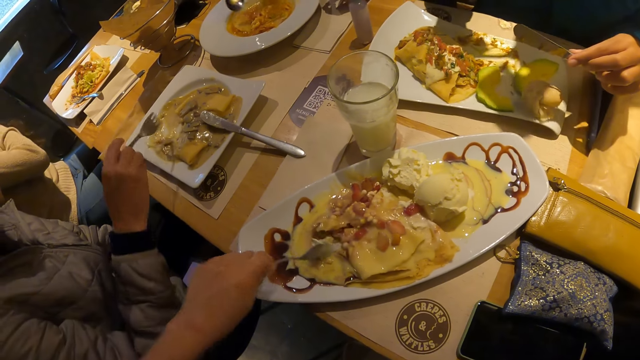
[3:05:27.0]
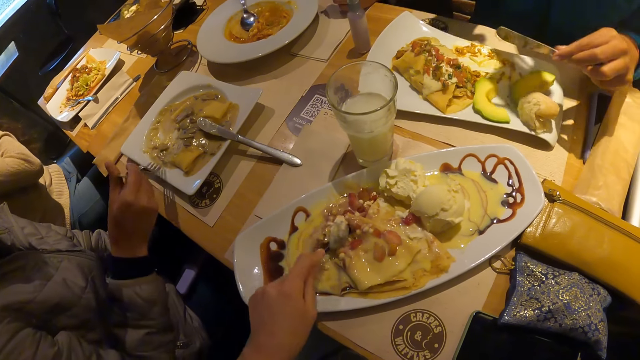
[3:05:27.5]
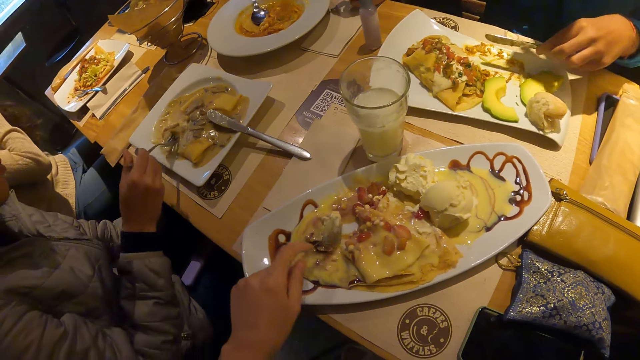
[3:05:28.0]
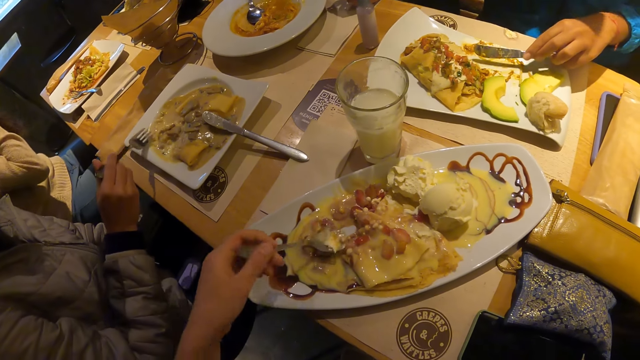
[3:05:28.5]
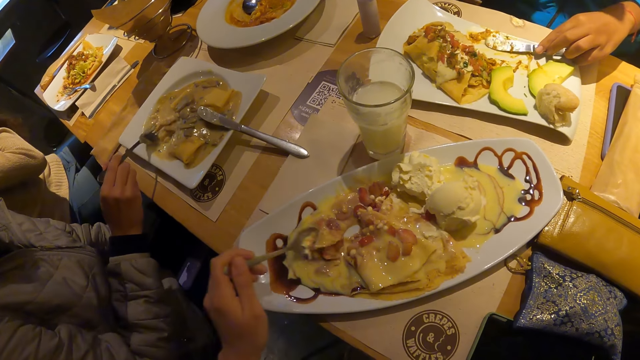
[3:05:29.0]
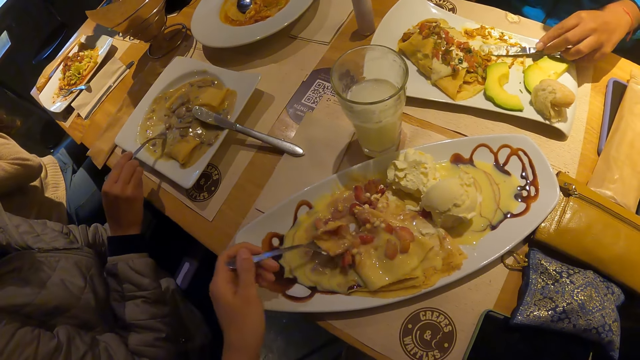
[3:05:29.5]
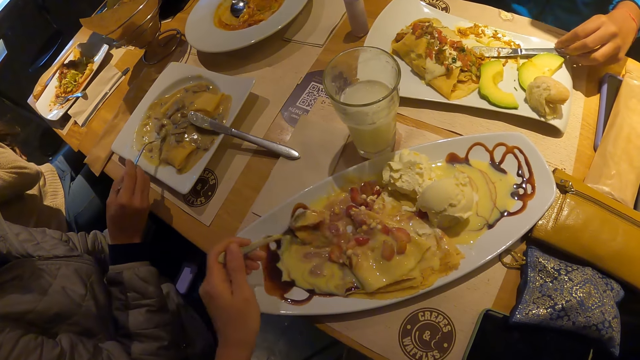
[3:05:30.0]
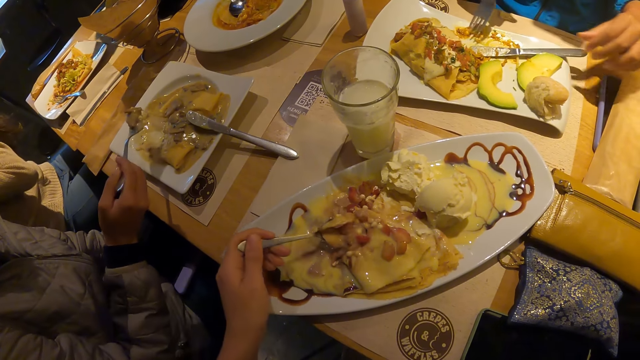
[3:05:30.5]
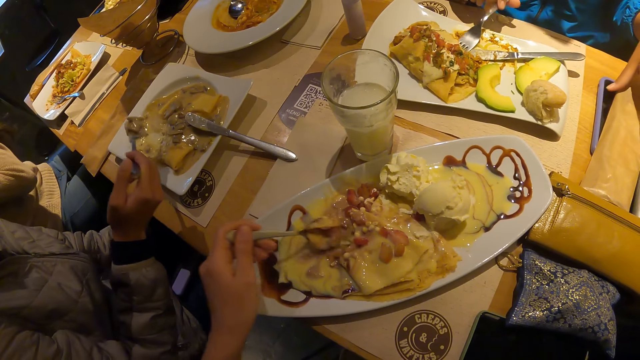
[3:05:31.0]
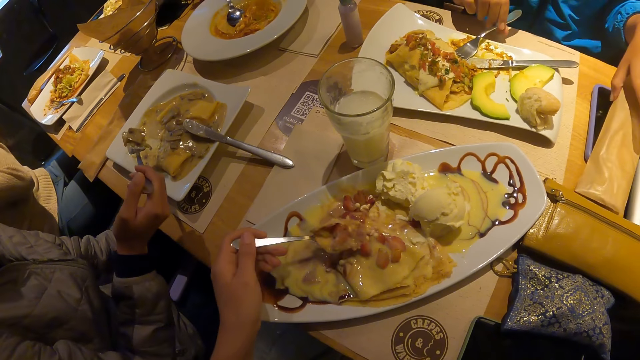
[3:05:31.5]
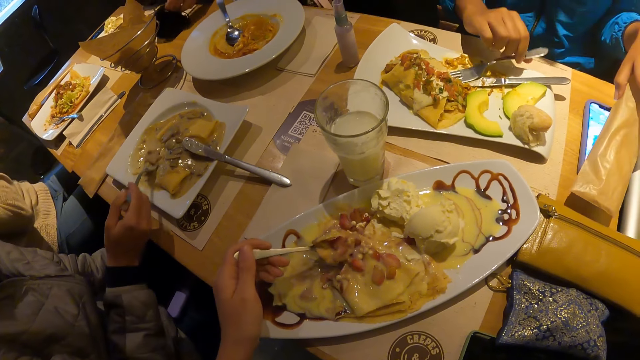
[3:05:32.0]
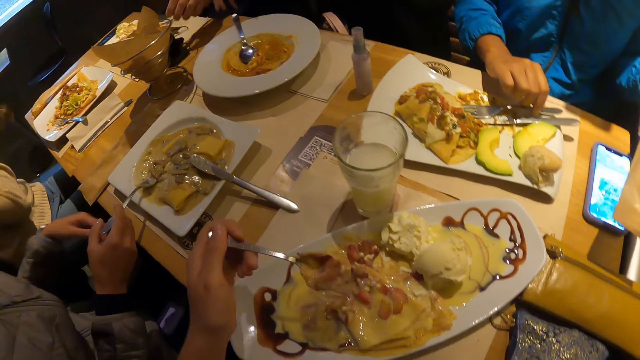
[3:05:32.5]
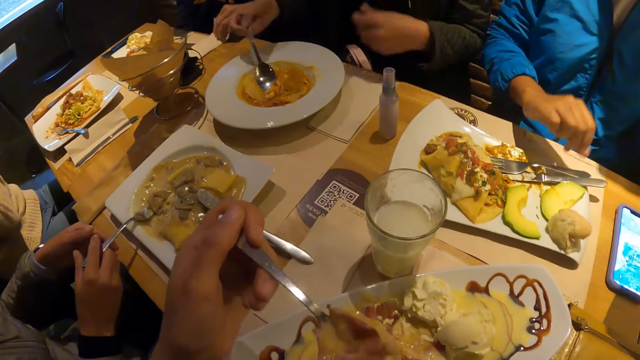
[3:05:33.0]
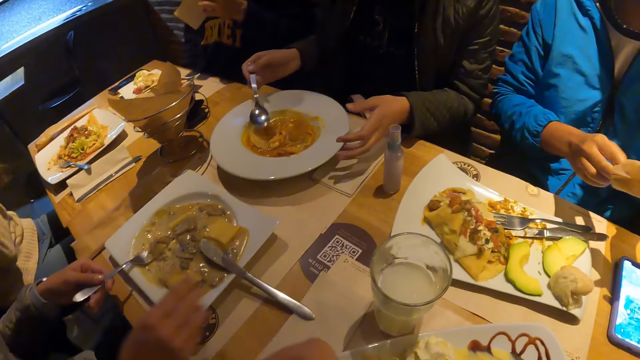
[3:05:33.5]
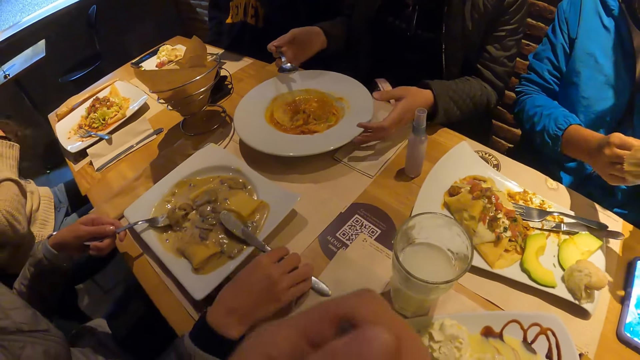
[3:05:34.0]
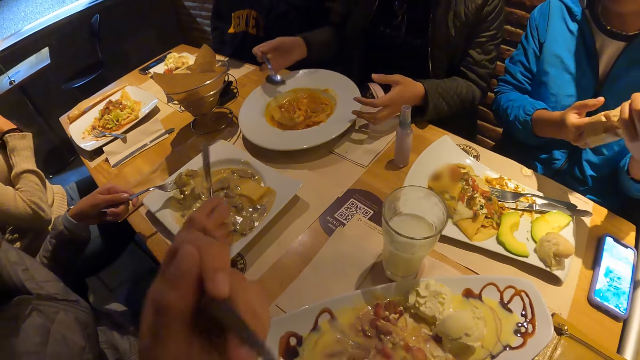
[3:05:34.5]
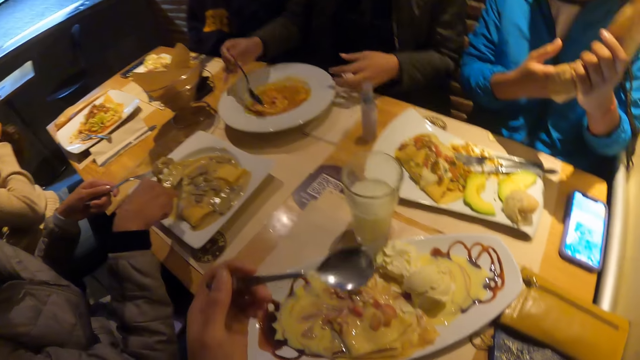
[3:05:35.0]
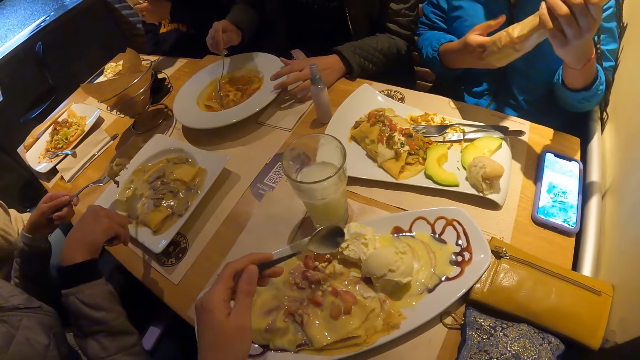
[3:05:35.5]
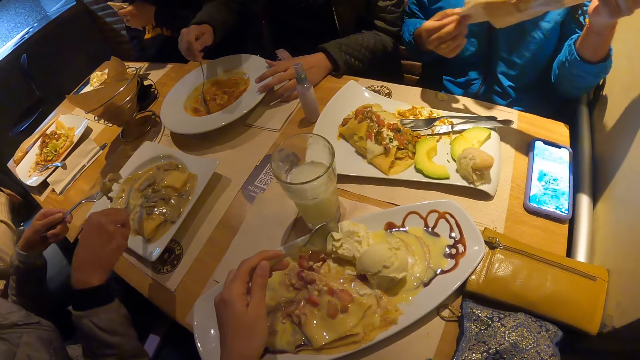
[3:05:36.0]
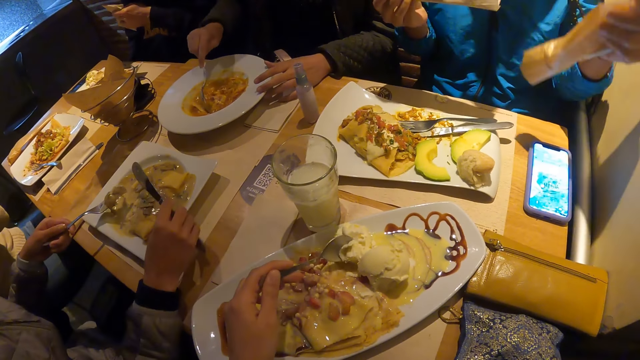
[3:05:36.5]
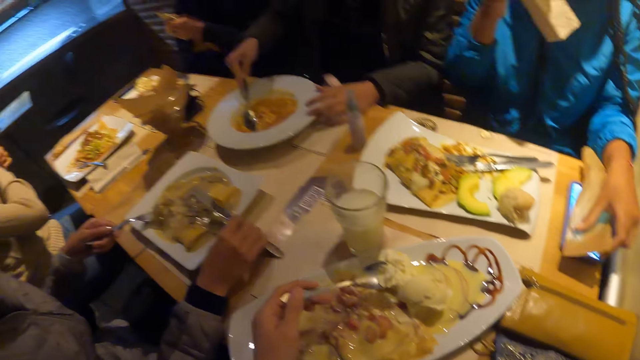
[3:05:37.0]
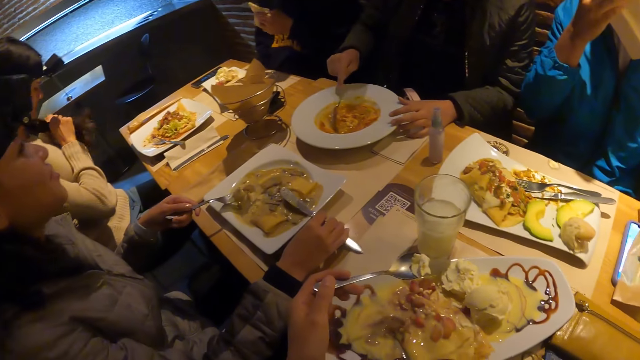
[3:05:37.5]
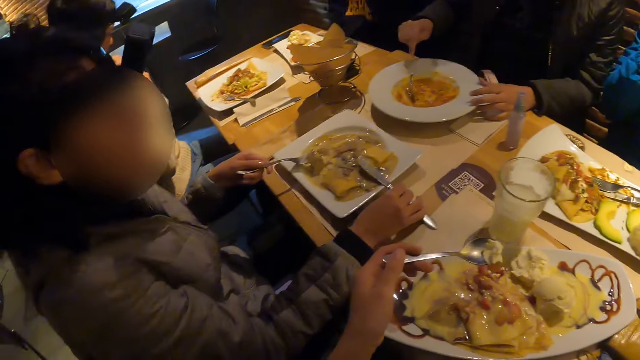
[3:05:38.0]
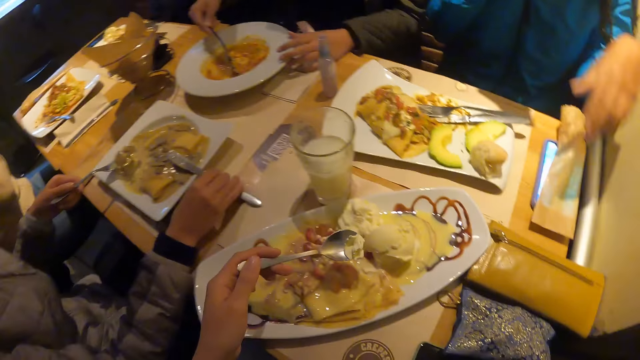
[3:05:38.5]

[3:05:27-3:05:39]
The woman drops the spoon in her right hand on the plate. The man takes the food from the plate with the fork in his right hand. Another woman drops the knife in her left hand on the plate. The camera wearer takes the food from the plate with a spoon in his left hand. The man lifts food to his mouth with the fork in his right hand. The other woman drops the fork in her right hand on the plate. She picks an envelope from the table with her left hand. The camera wearer lifts the food to his mouth with the spoon in his left hand. The first woman picks the spoon in her right hand on the plate. The camera wearer eats the food. The man passes the fork from his right hand to his left hand. He picks the knife from the plate with his right hand. The first woman picks the spoon in her right hand on the plate. The camera wearer takes the food from the plate with the spoon in his left hand. The other woman removes a napkin from the envelope with her right hand. She drops the envelope on the phone with her left hand. The man drops the knife on the plate with his right hand. The other woman cleans her mouth with the napkin in her right hand.

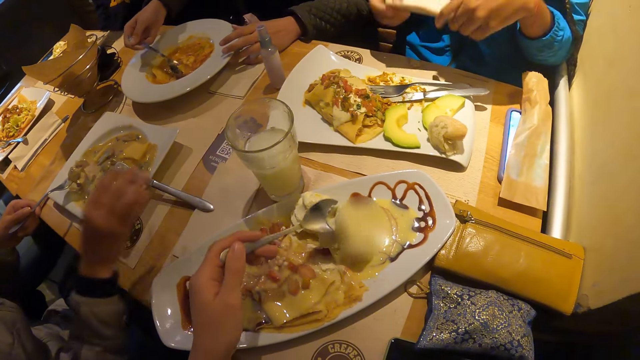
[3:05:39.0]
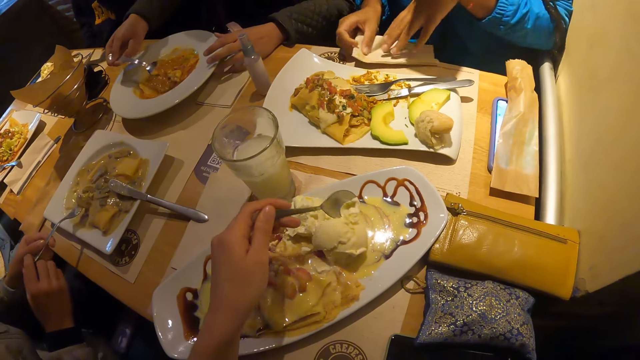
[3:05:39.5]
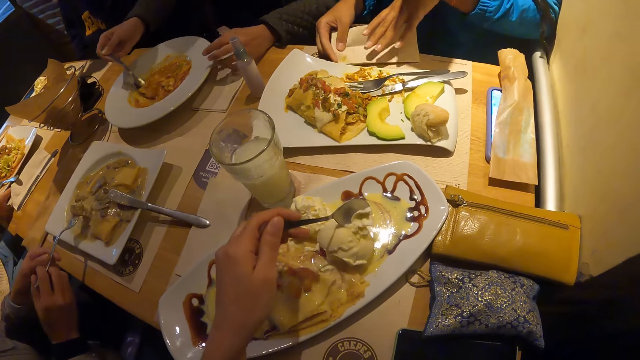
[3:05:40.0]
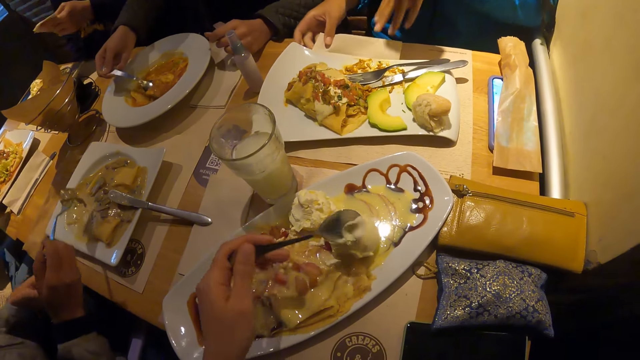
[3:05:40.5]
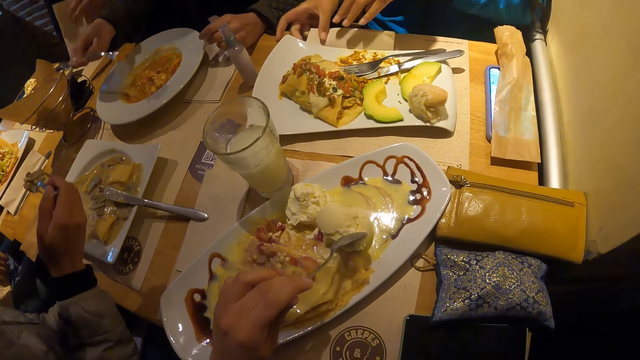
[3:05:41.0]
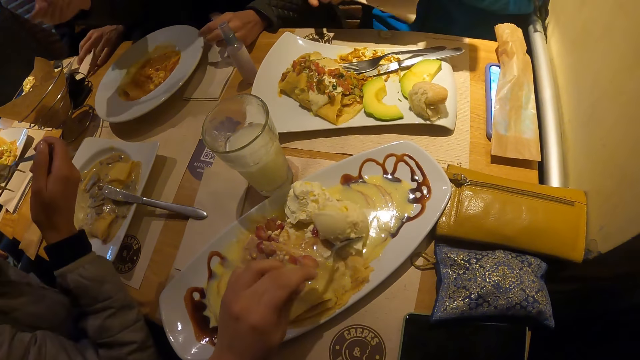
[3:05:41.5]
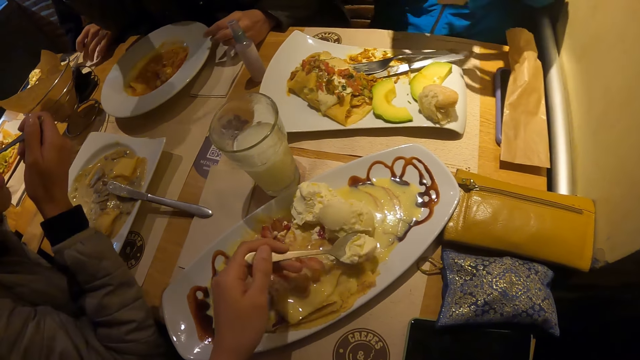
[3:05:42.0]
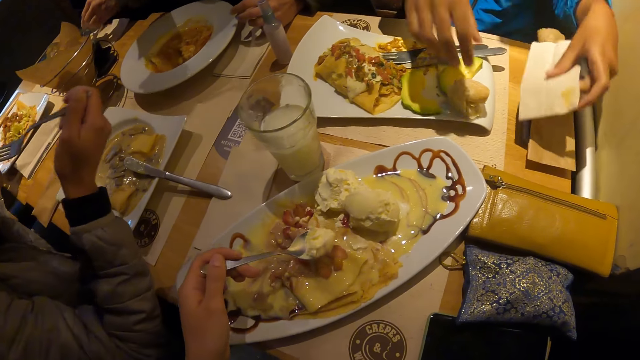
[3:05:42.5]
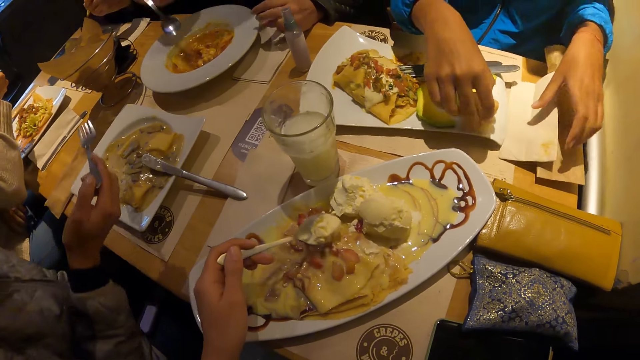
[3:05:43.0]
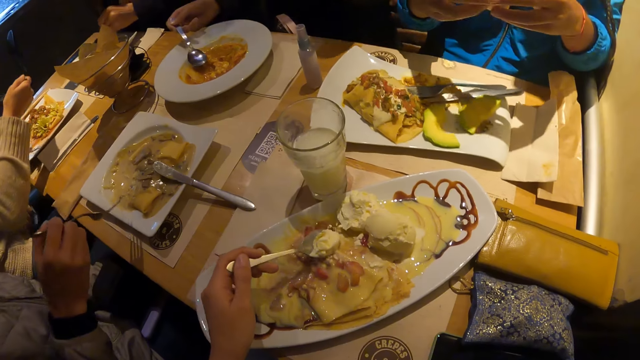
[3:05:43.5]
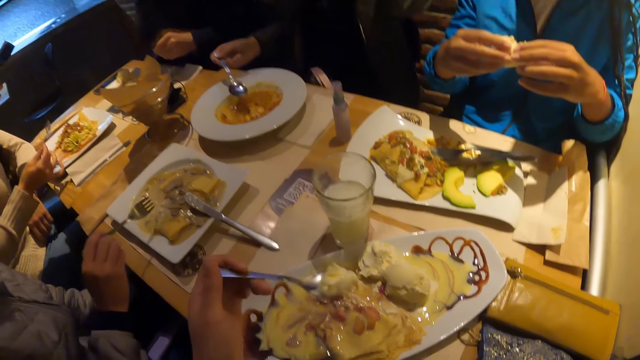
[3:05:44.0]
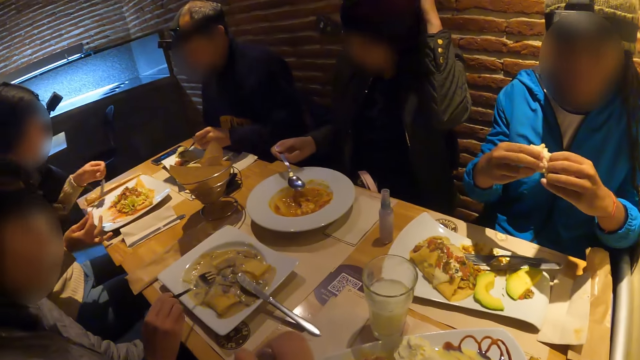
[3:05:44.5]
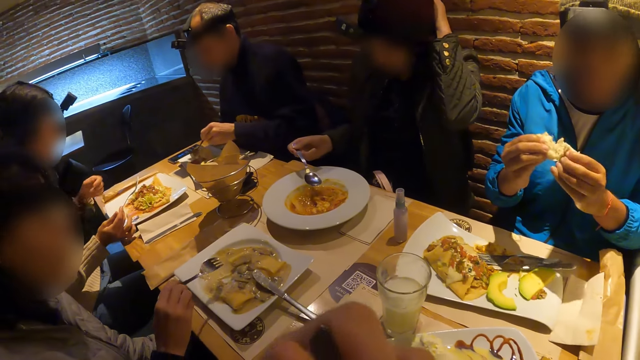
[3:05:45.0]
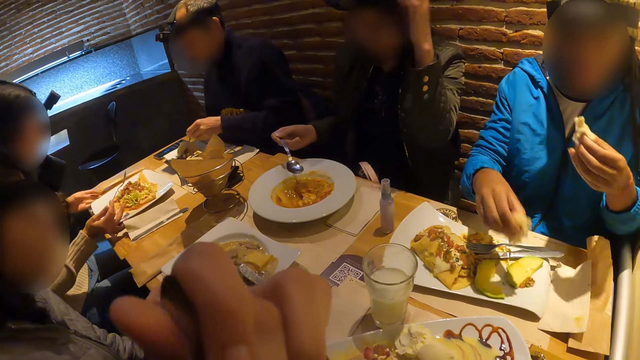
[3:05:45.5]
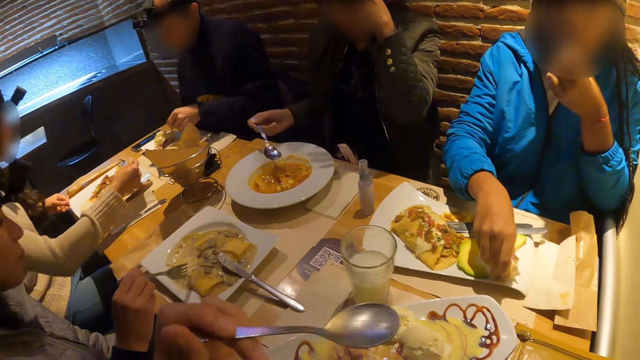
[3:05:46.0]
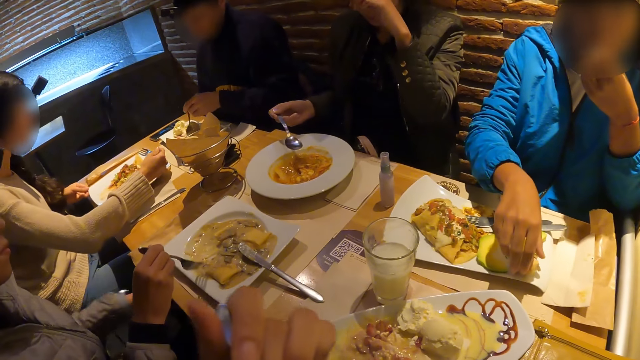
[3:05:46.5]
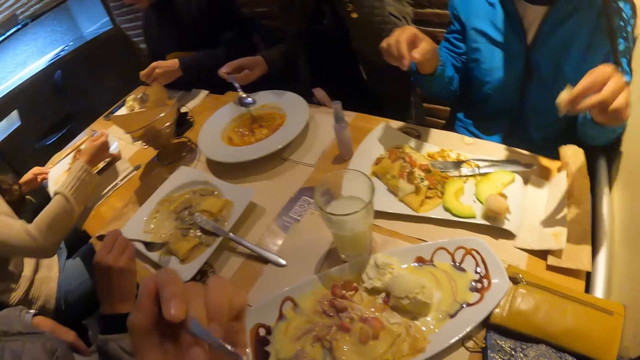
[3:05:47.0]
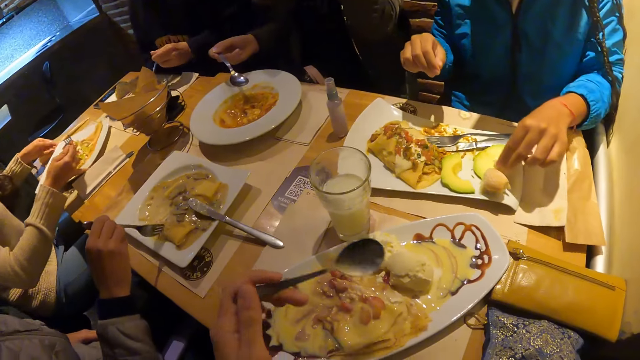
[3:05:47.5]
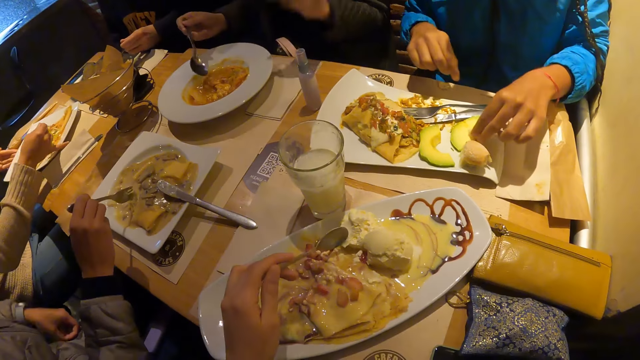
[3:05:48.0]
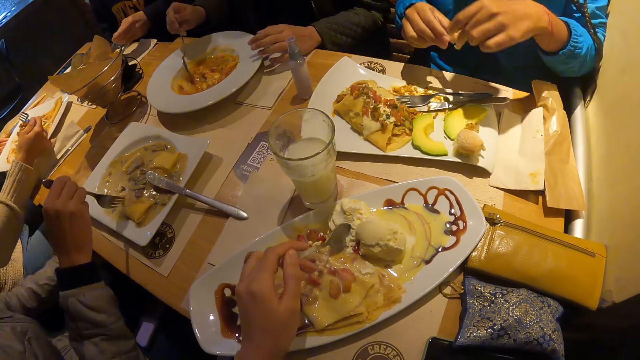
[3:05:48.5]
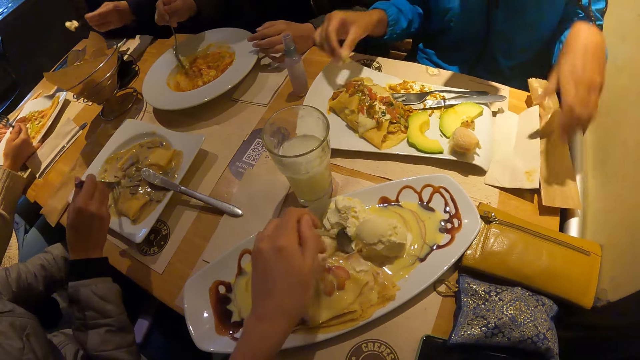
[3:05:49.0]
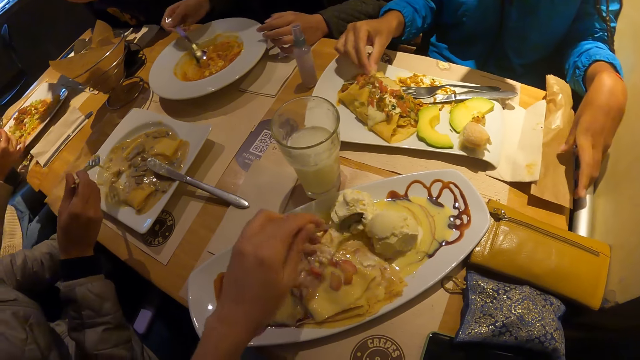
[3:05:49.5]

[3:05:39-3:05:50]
The man passes the fork from his left hand to his right hand. He lifts food to his mouth with the fork in his right hand. The woman drops the napkin on the table with her left hand. She picks a bread from her plate with her right hand. She holds the bread with both hands. The camera wearer lifts the food to his mouth with a spoon in his left hand. He eats the food. The woman divides the bread with both hands. She lifts the bread in her left hand to her mouth. She drops the bread in her right hand on the plate. She drops the bread in her left hand on the plate. She picks the food on the plate with her left hand. The camera wearer takes the food from the plate with the spoon in his left hand. The woman passes the food in her left hand to her right hand.
